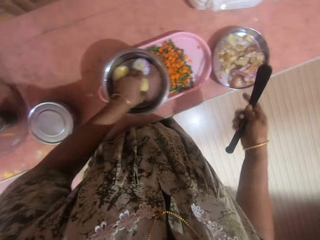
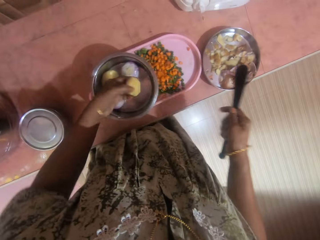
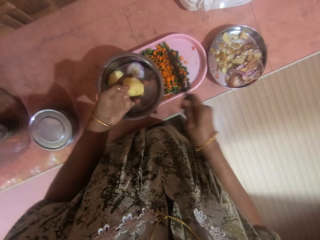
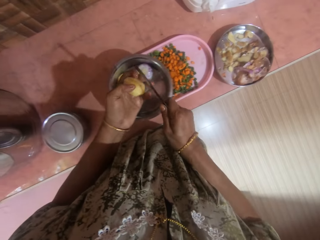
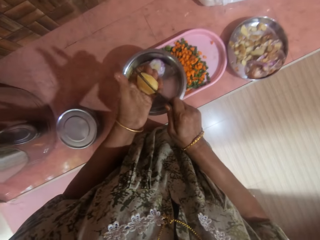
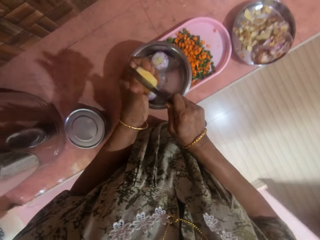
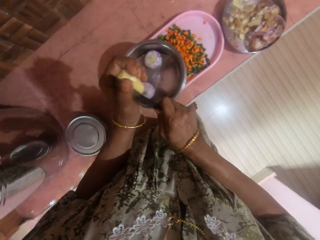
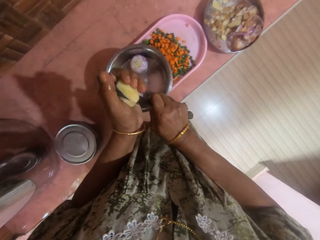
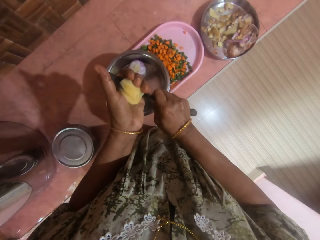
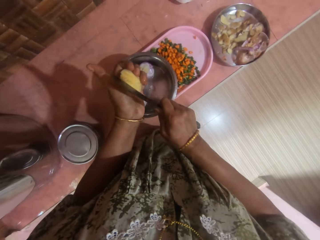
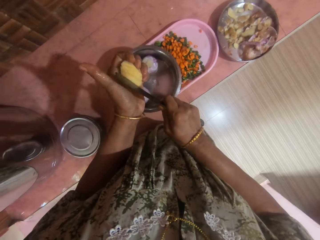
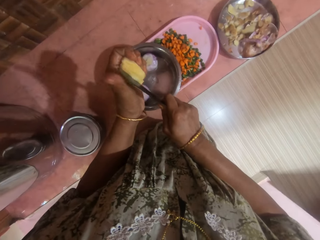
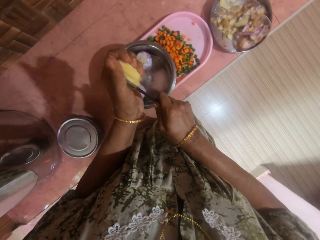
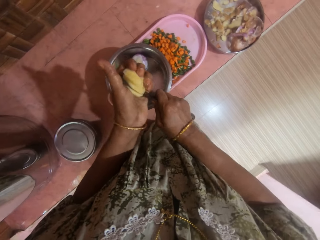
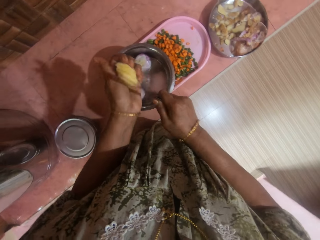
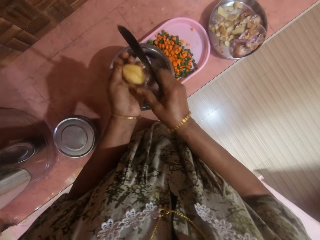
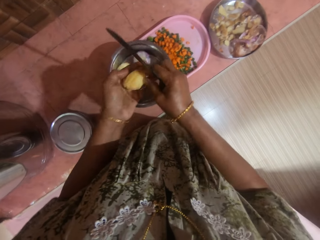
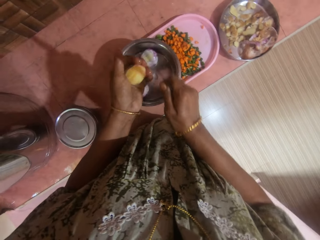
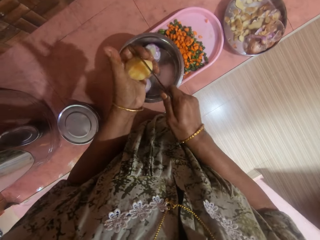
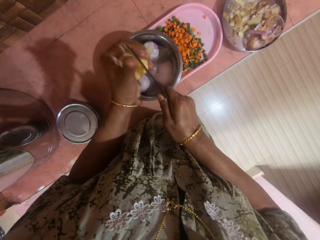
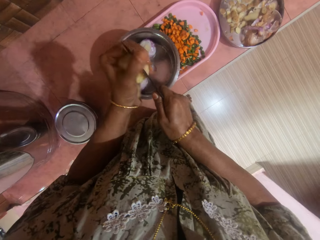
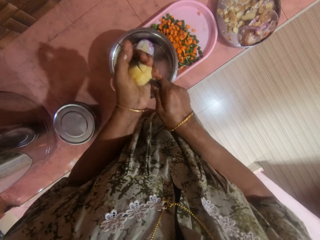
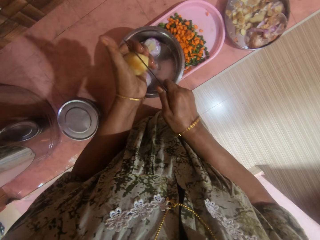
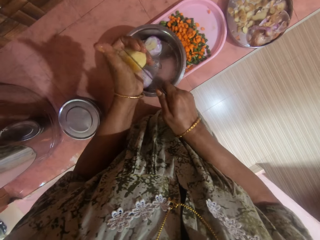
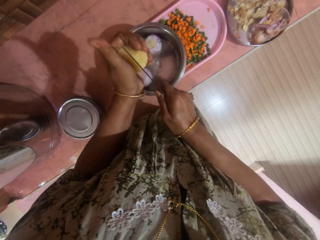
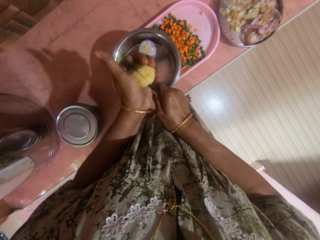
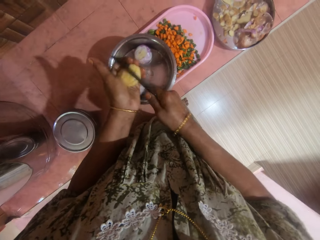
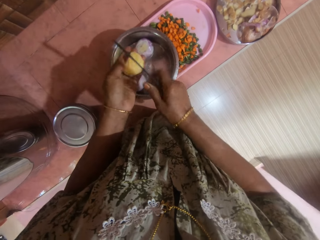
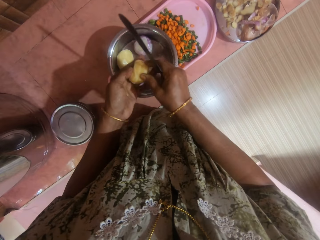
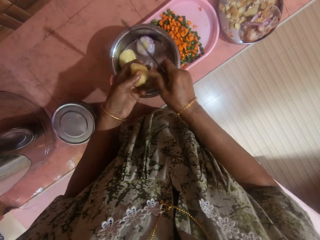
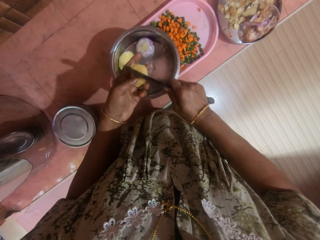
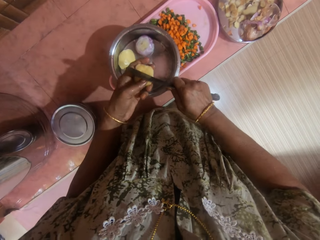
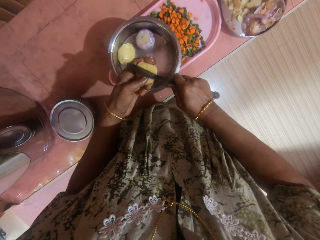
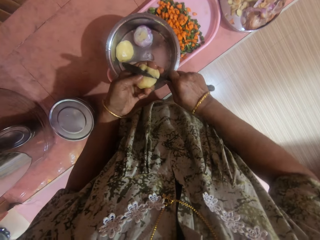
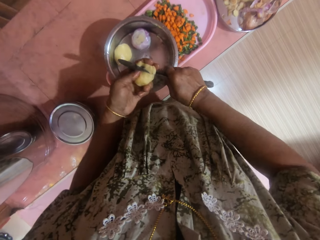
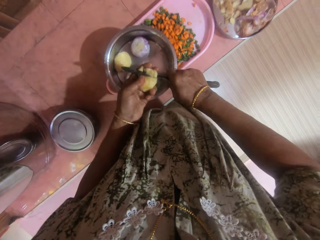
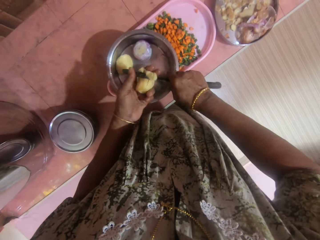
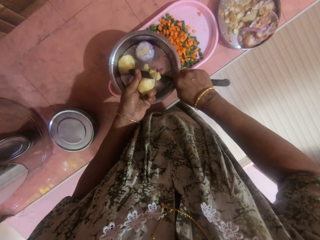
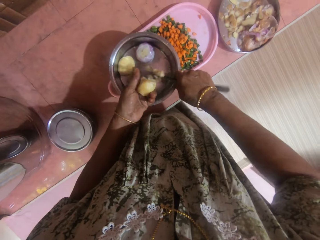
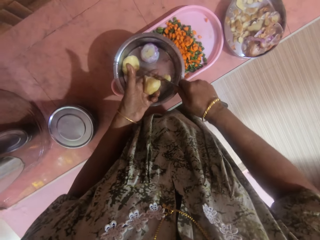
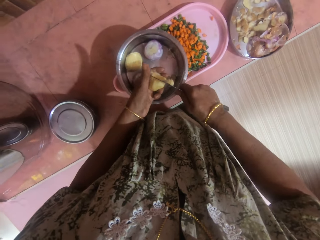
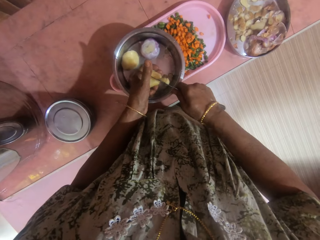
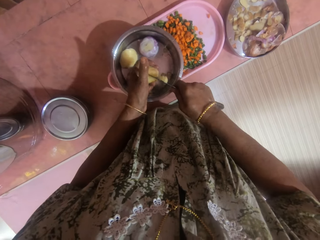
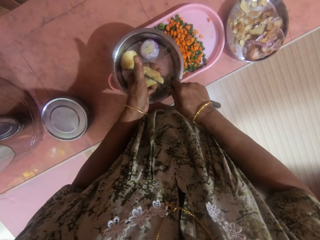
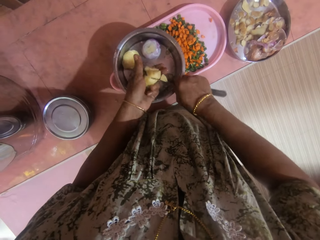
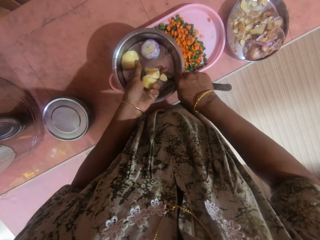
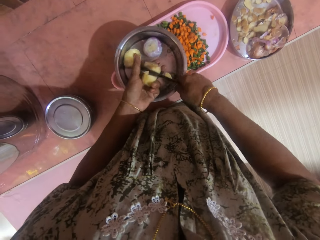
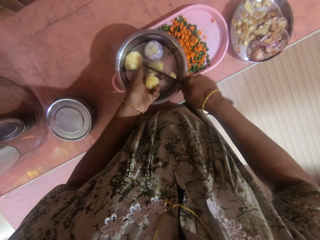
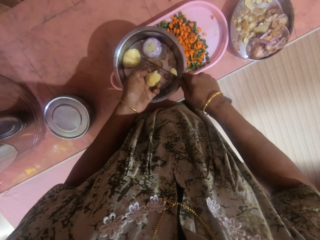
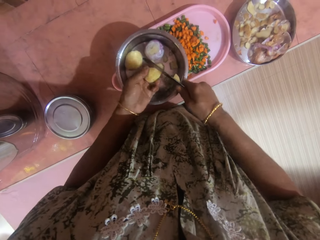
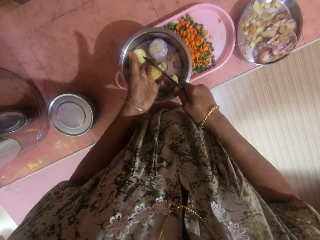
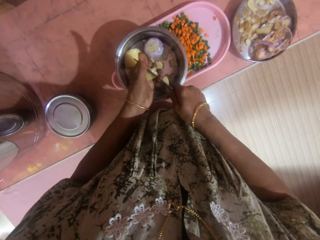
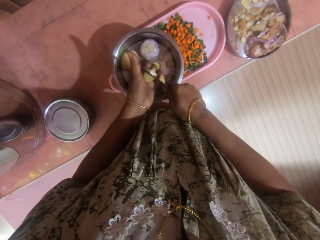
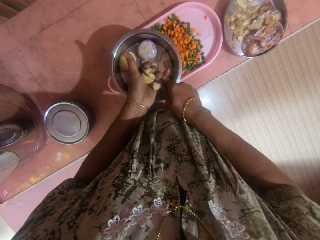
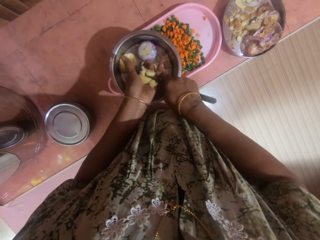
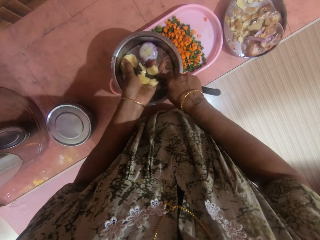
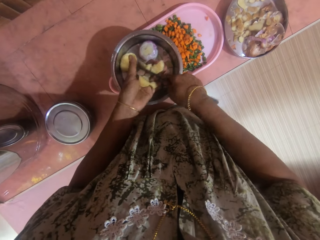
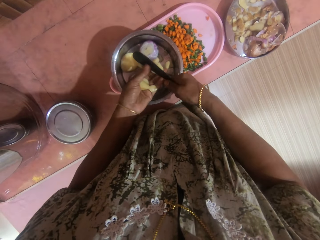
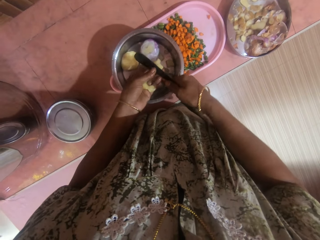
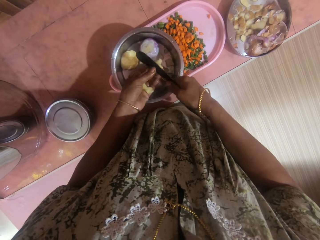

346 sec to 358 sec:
The camera wearer picks a potato from the bowl. They cut the potato with the knife. They slice the potato into the bowl.

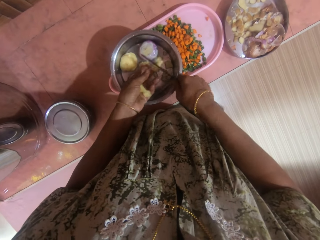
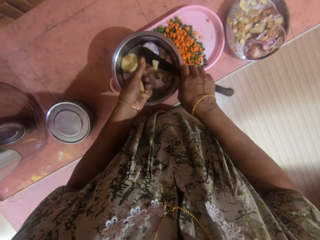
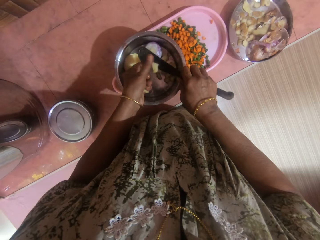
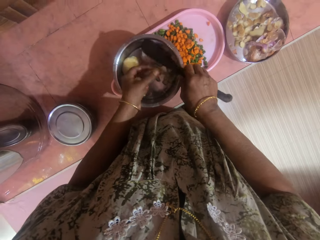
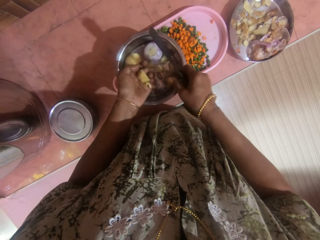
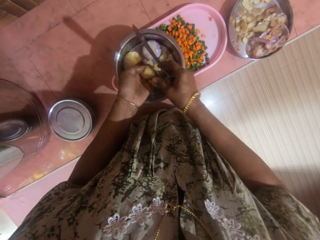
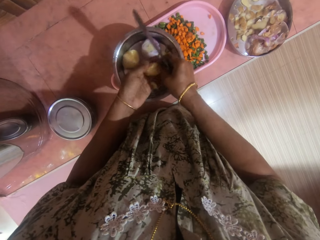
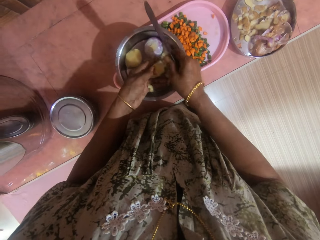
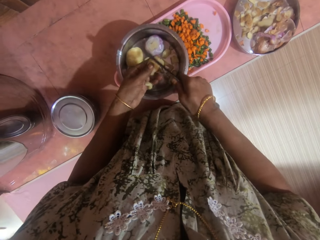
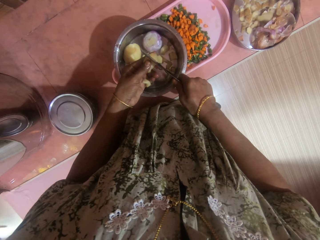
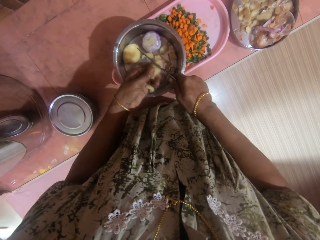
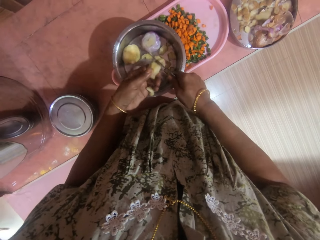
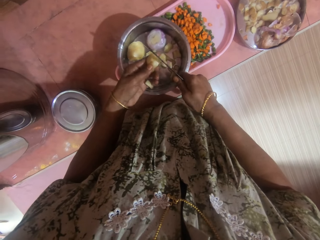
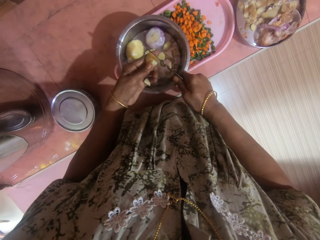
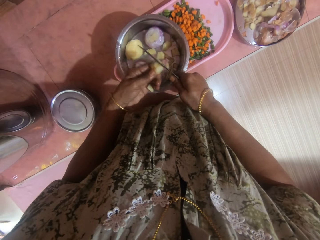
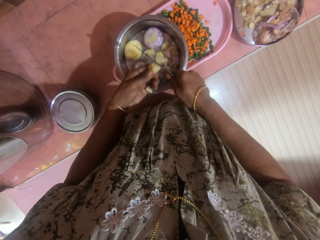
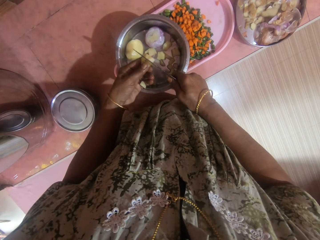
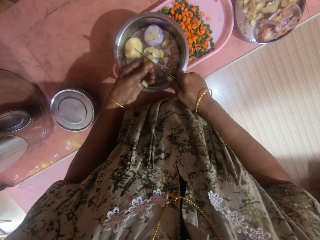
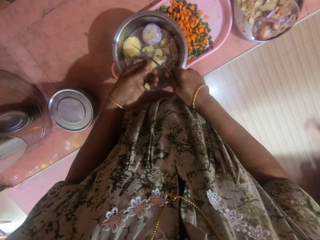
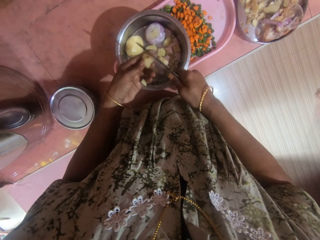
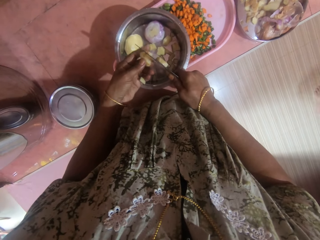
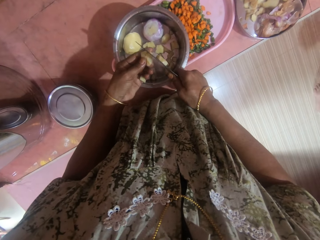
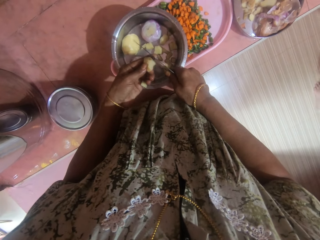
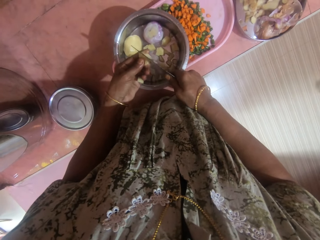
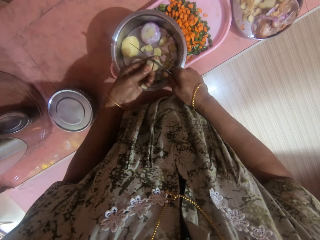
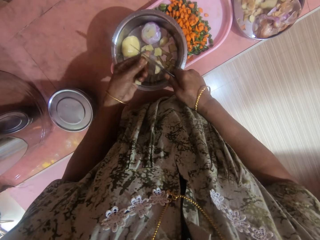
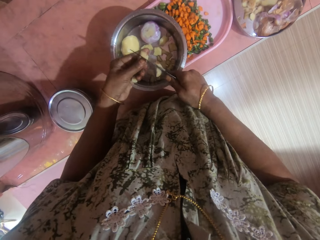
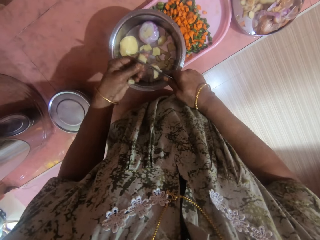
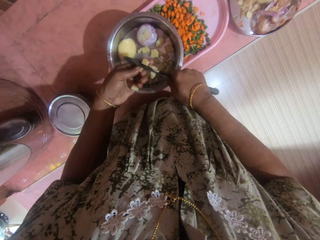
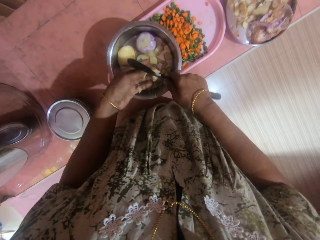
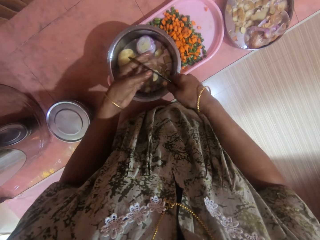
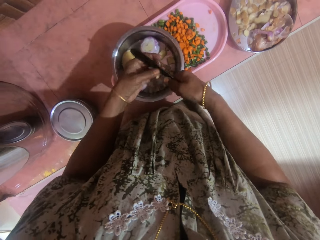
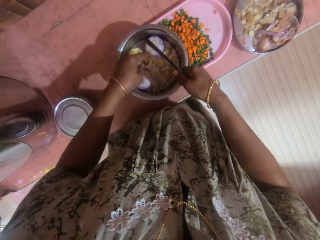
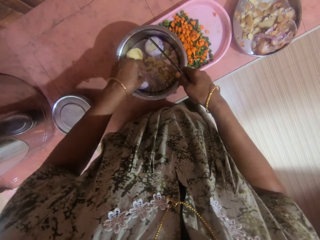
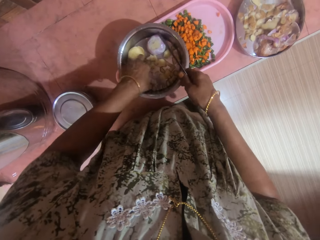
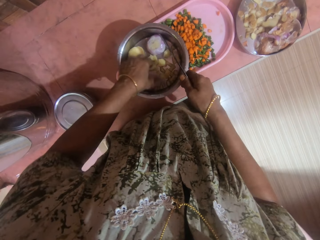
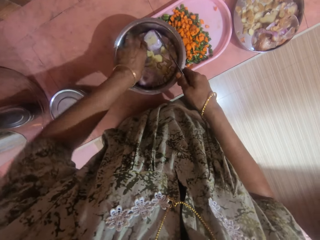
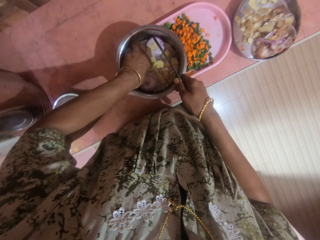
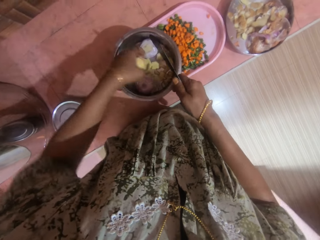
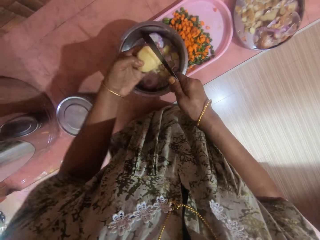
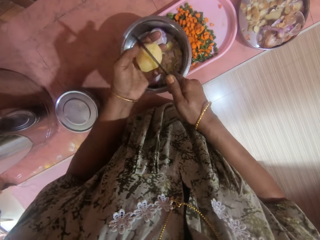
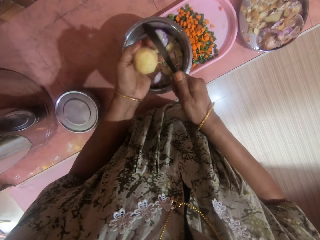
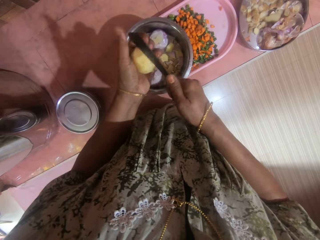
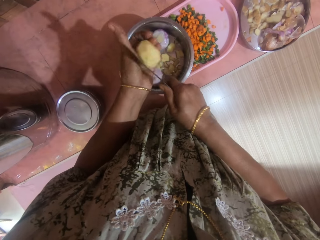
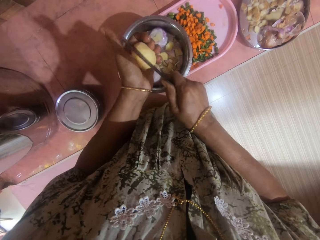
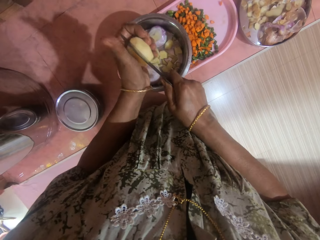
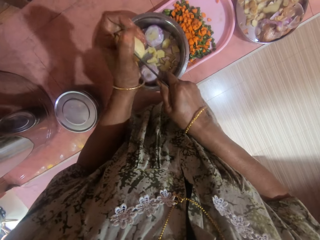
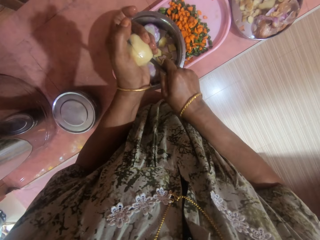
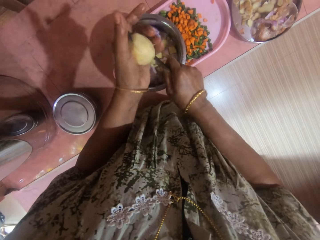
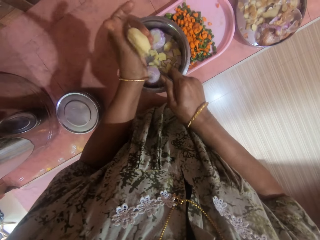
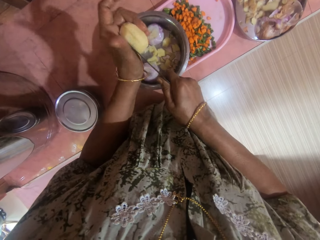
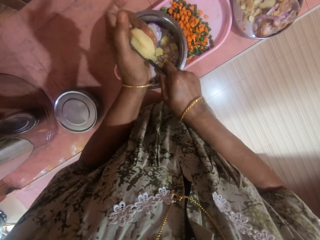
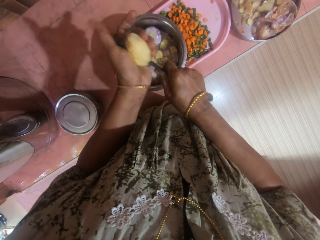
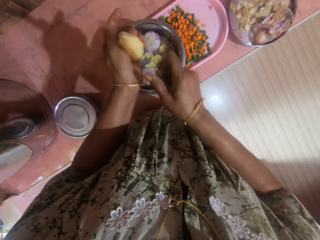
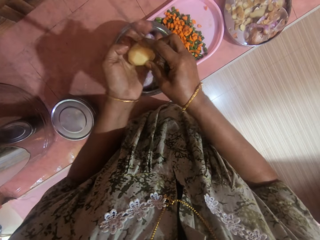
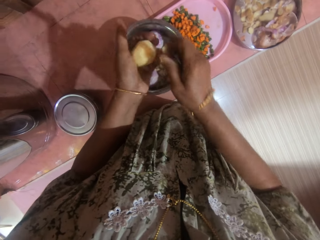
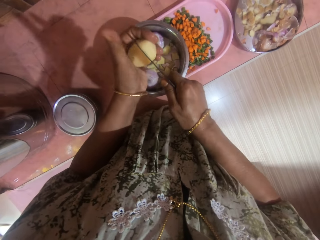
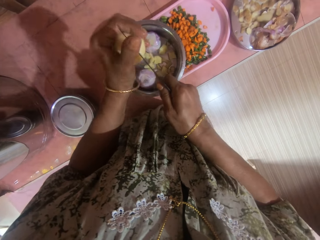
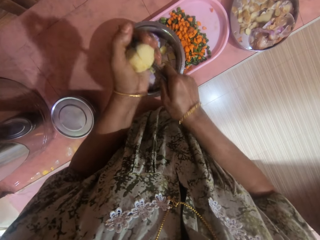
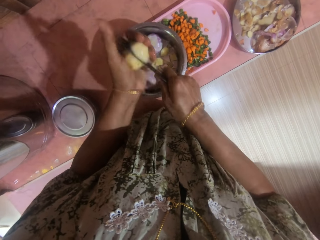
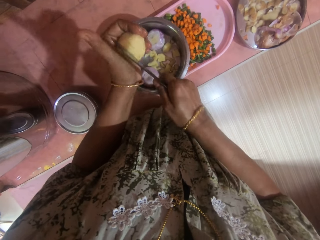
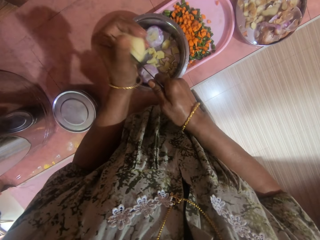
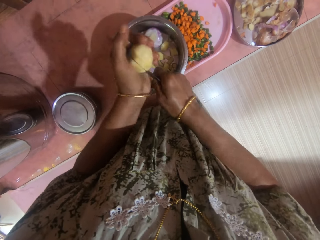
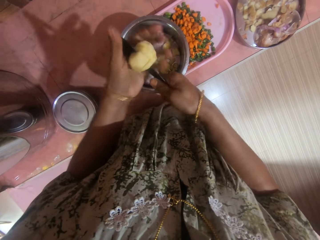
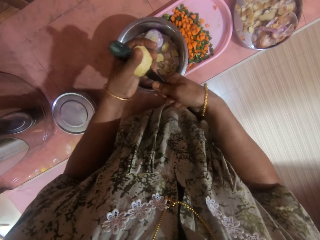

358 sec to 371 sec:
The camera wearer picks another potato from the bowl. They cut the potato with the knife.
